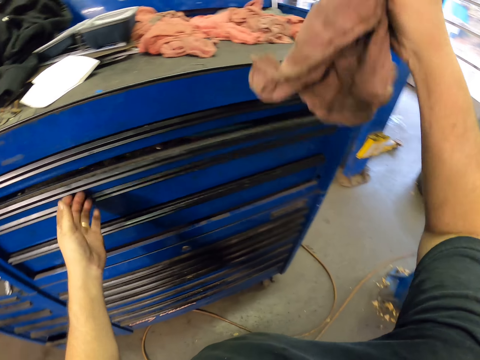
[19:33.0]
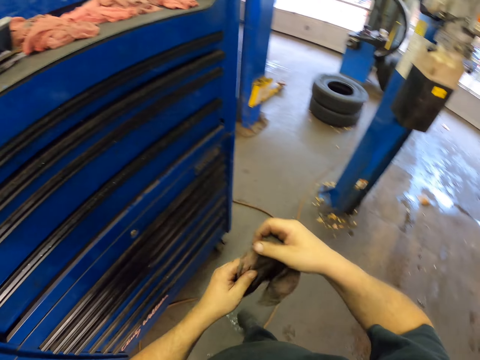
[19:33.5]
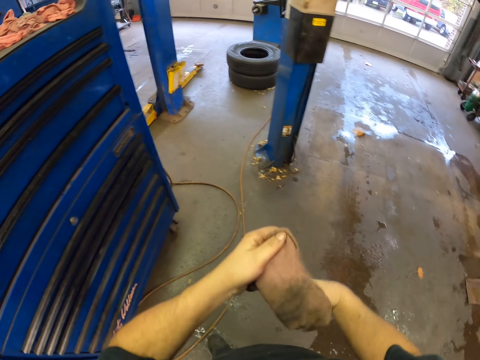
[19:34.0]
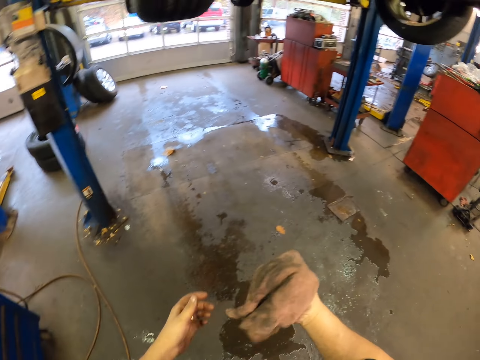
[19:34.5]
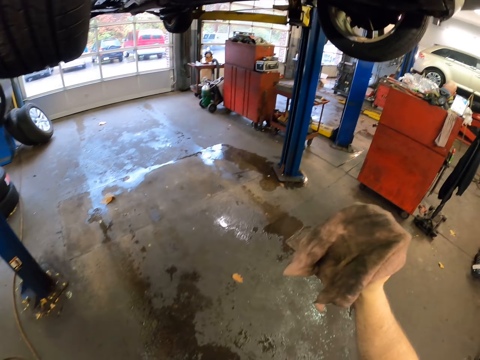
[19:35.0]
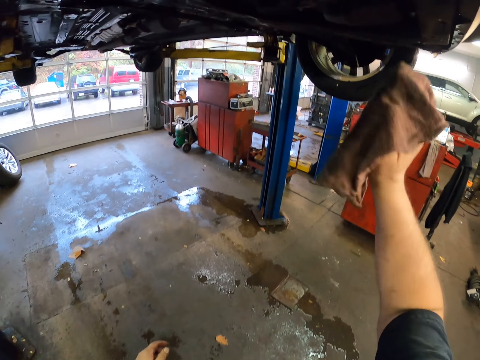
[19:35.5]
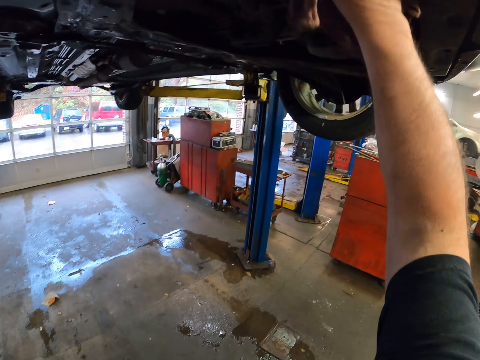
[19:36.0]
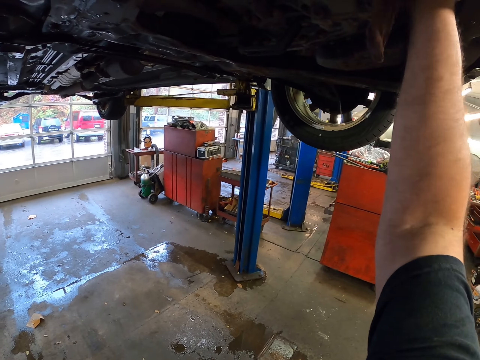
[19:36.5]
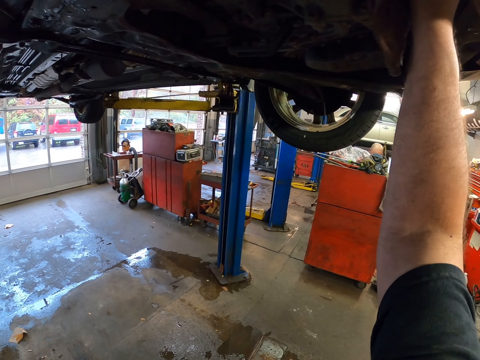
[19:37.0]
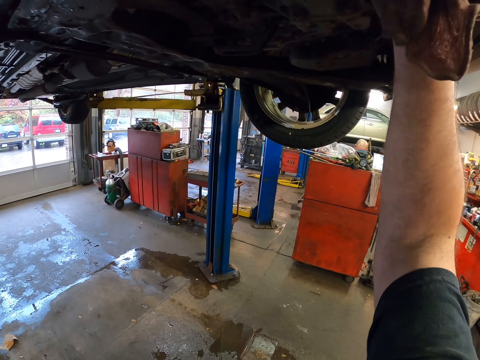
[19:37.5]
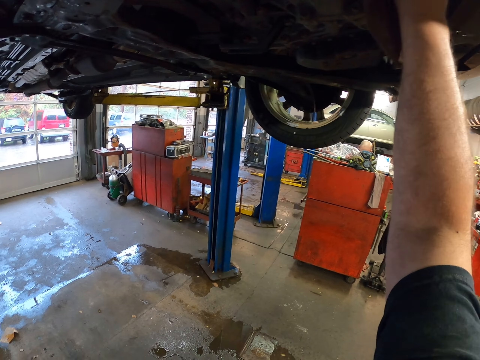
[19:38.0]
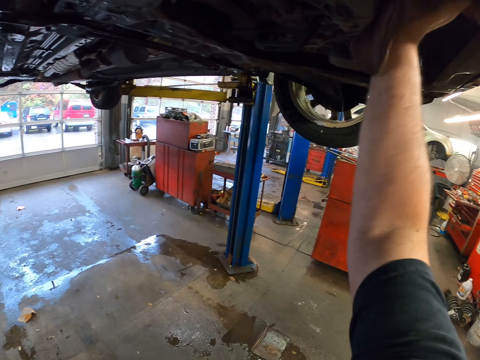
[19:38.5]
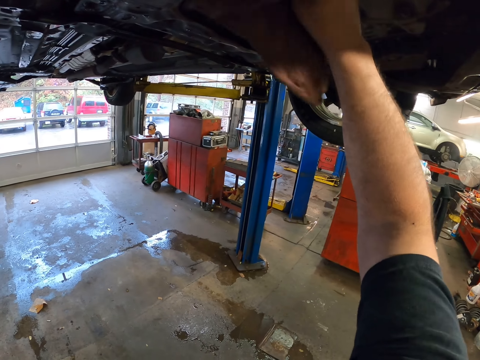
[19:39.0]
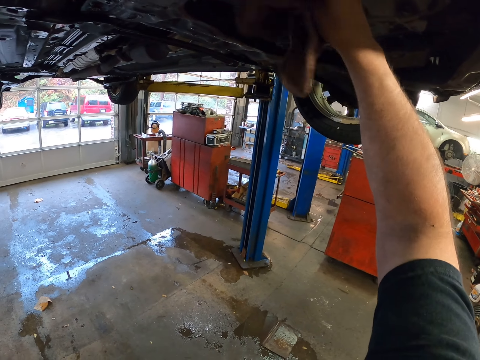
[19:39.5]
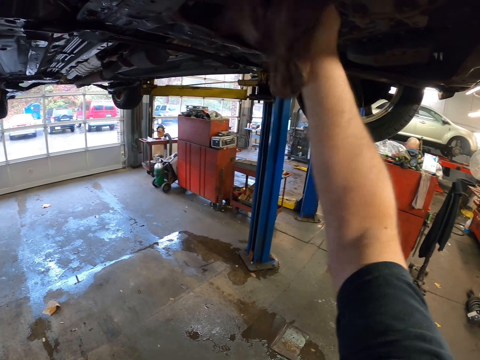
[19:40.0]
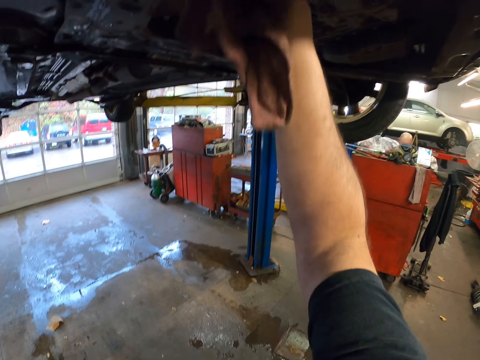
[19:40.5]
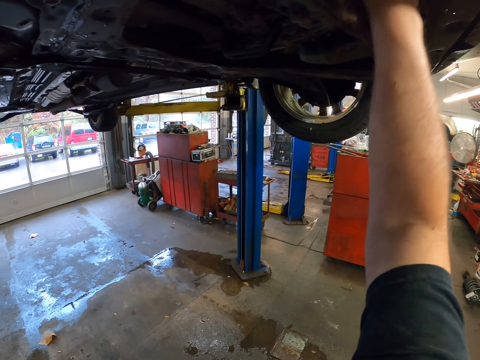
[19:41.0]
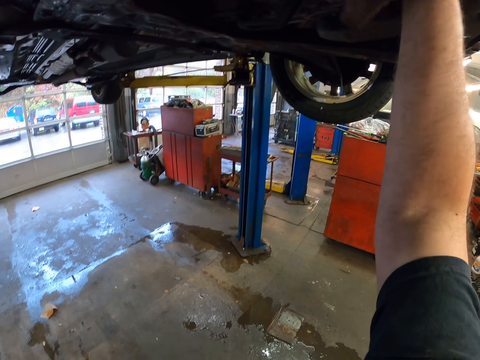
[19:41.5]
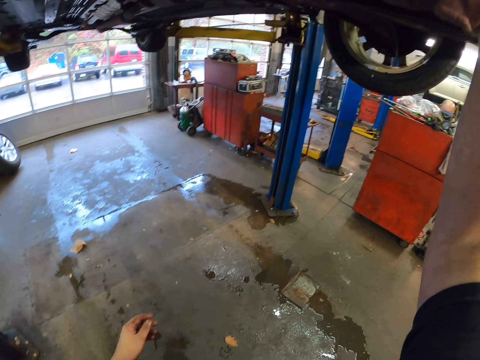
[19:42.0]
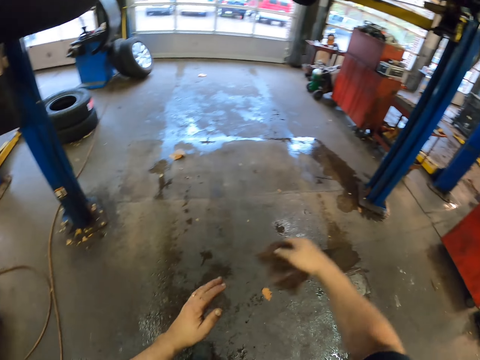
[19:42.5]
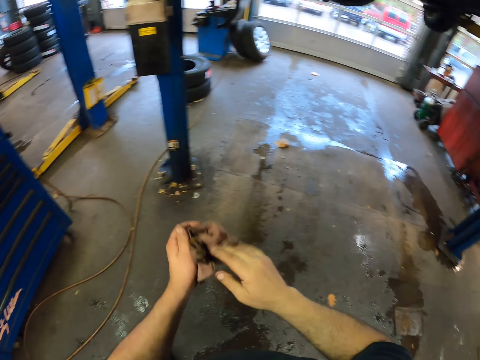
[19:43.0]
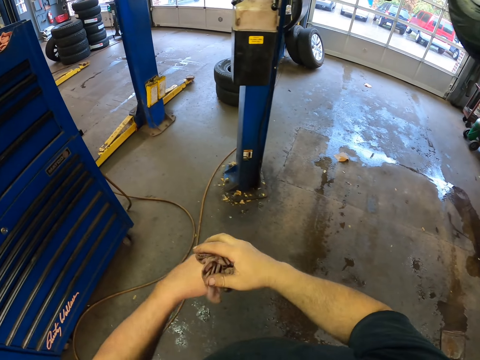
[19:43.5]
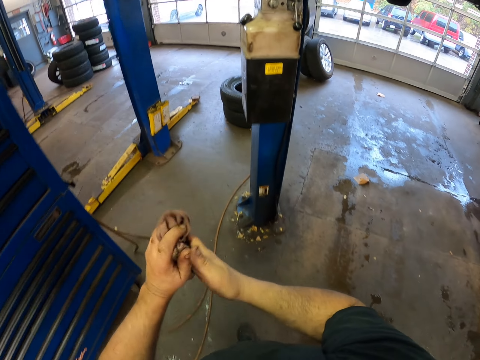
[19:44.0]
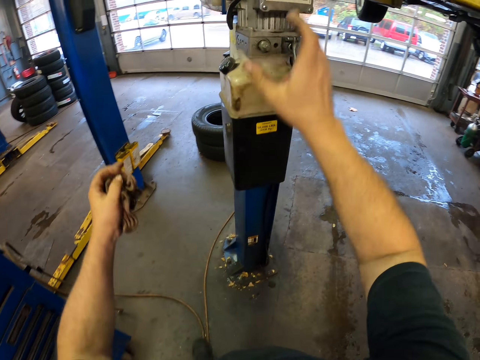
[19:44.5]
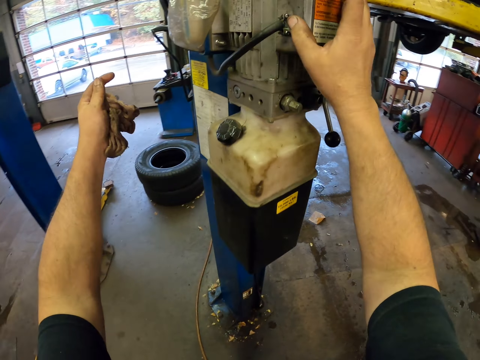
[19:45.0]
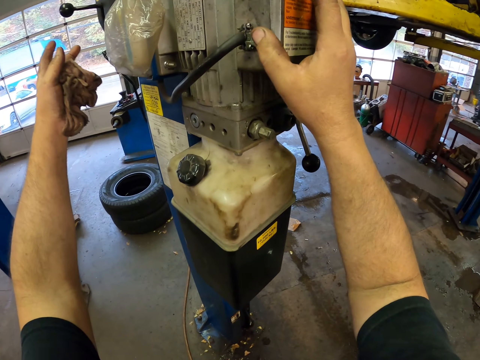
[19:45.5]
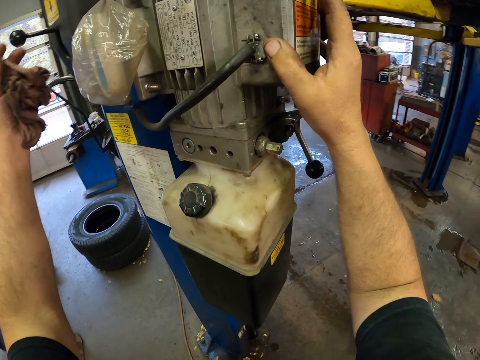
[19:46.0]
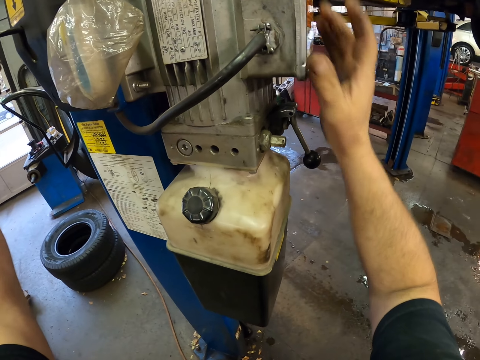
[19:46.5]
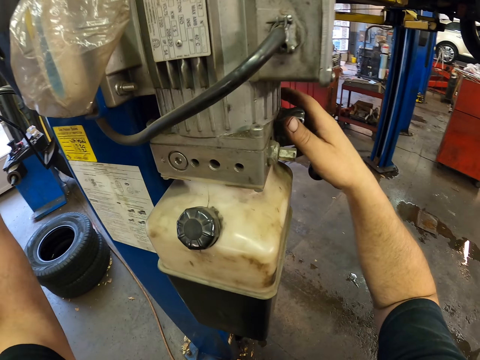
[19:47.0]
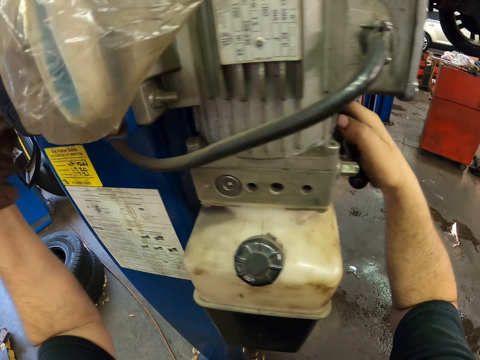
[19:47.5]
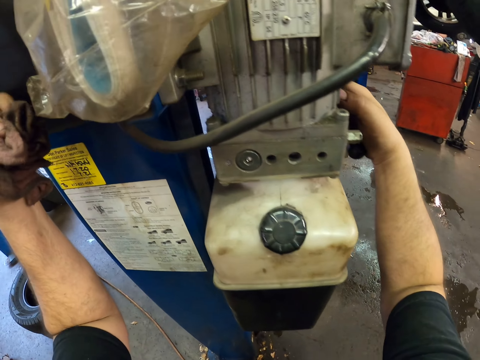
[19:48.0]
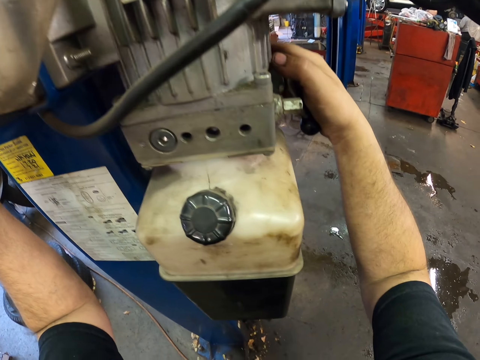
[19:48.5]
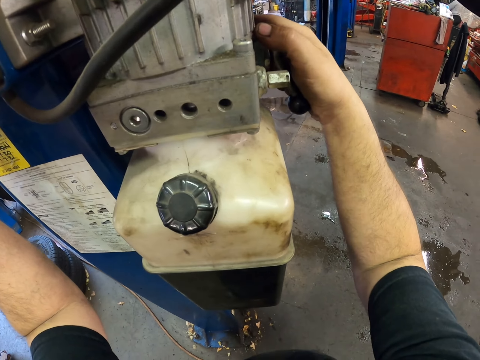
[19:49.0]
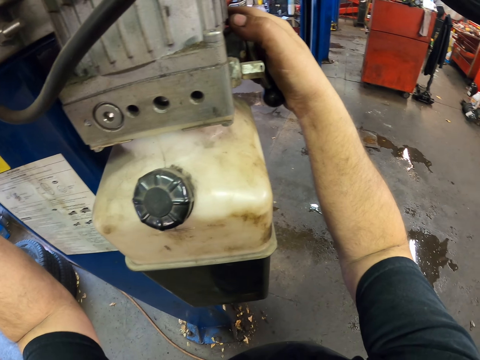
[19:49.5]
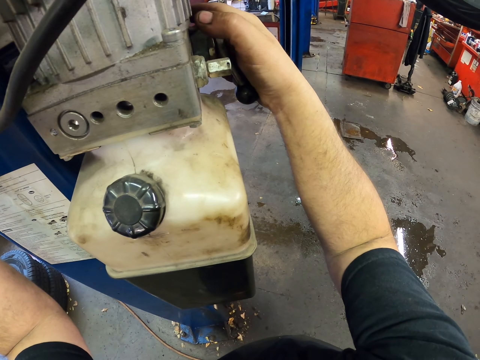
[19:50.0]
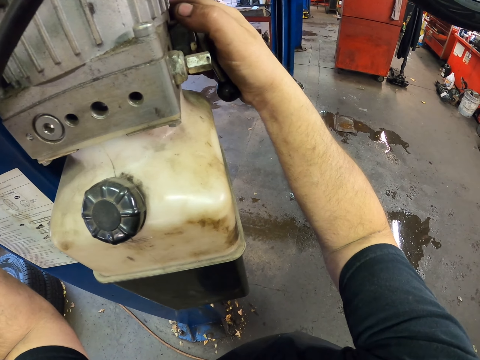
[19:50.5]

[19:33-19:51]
The camera wearer locks the drawer with a hand. They pick a towel from the cabinet. They hold the towel with both hands. They place the towel on the other hand. They wipe the car with the towel. They wipe their hands with the towel. They lower the car with the machine.

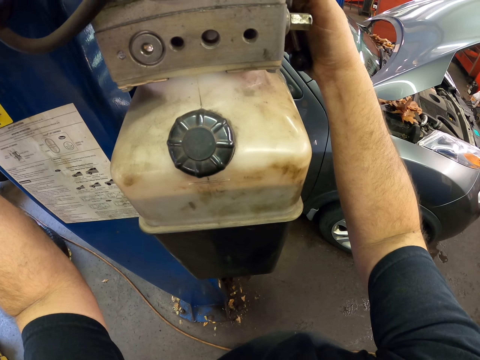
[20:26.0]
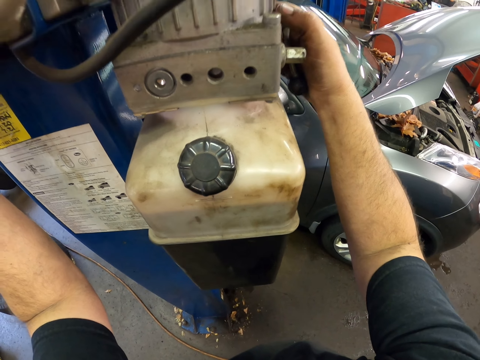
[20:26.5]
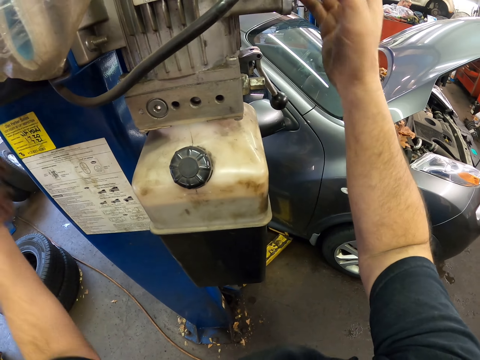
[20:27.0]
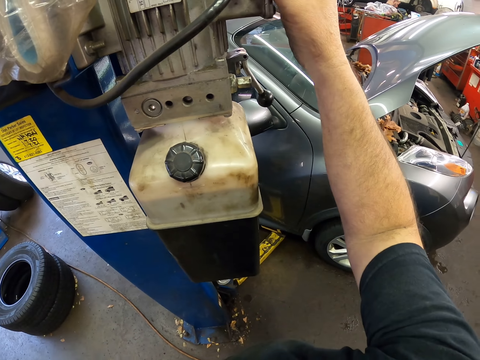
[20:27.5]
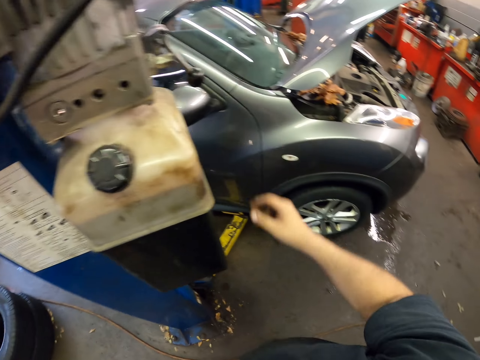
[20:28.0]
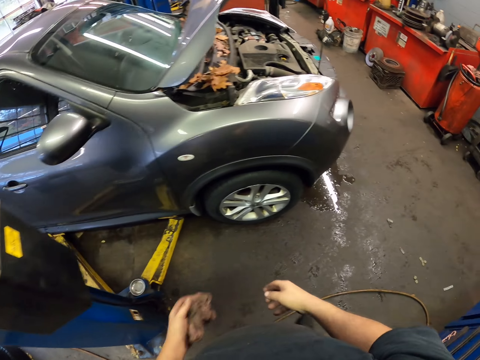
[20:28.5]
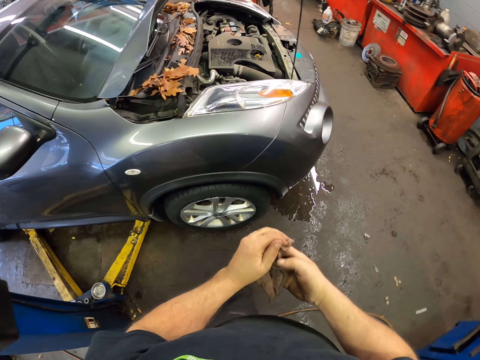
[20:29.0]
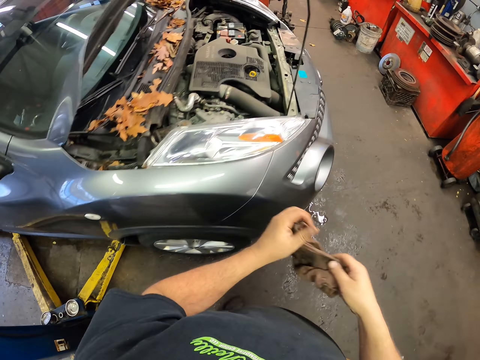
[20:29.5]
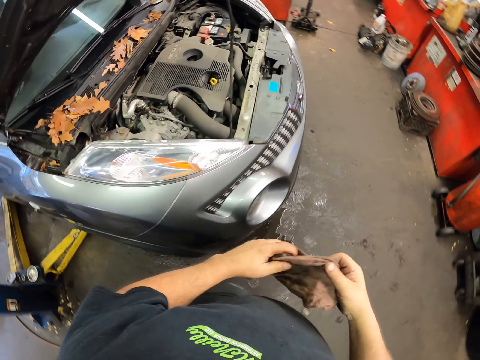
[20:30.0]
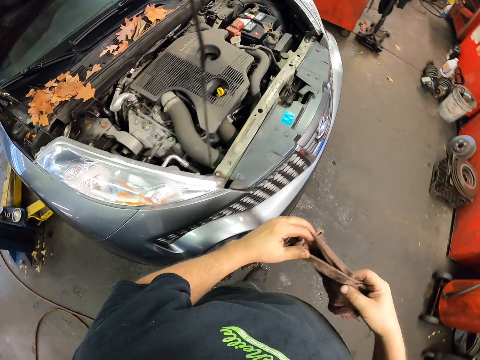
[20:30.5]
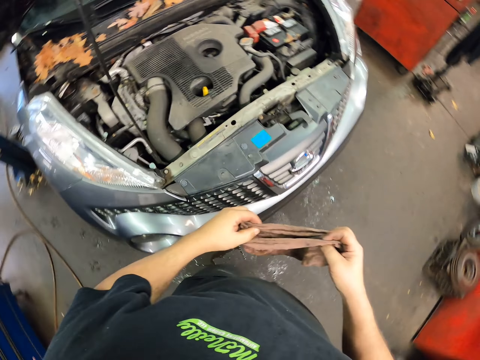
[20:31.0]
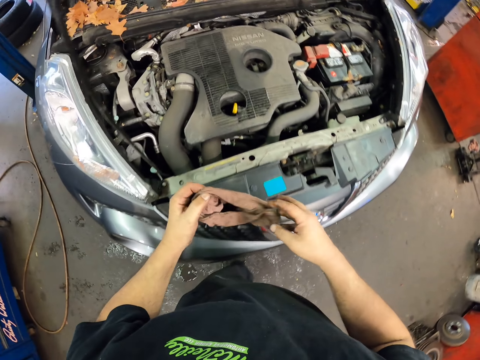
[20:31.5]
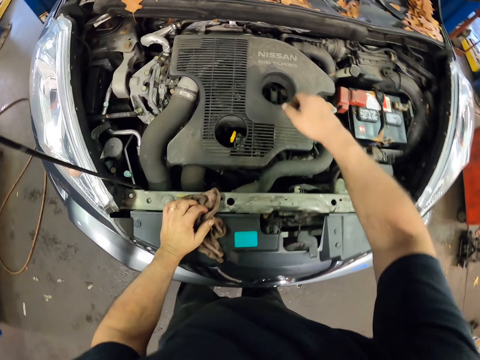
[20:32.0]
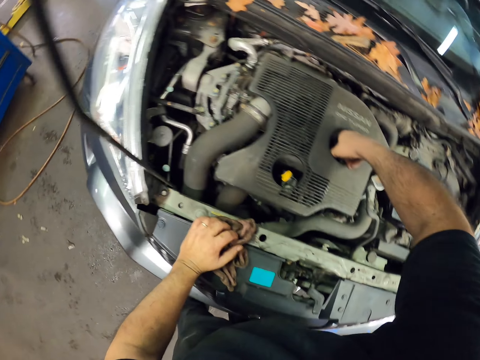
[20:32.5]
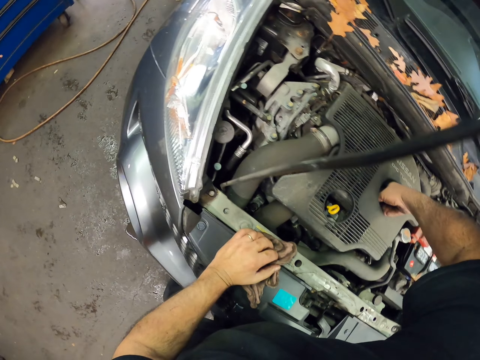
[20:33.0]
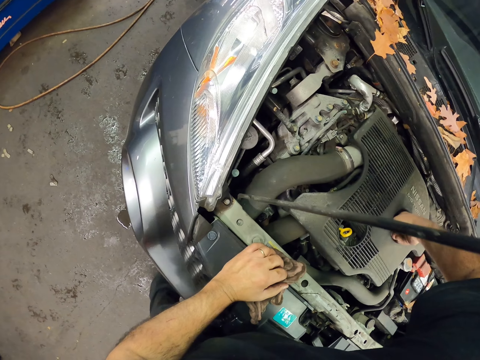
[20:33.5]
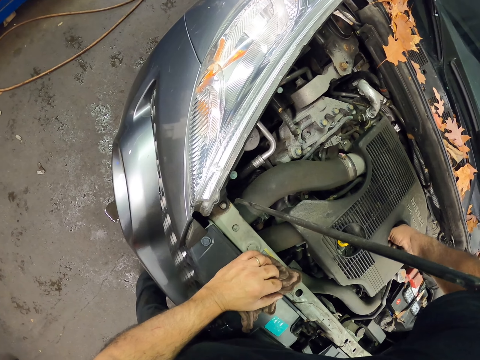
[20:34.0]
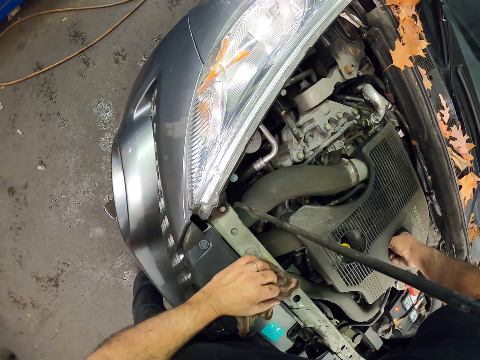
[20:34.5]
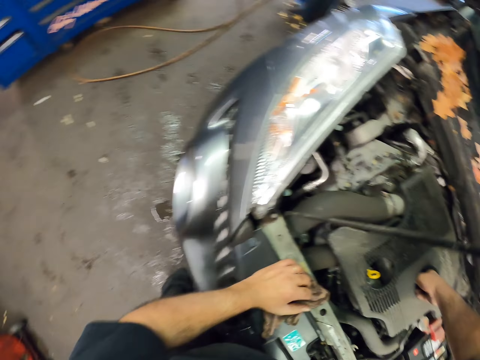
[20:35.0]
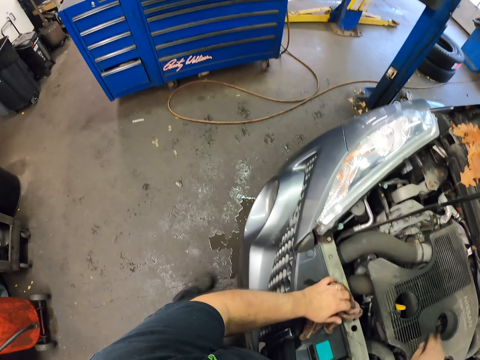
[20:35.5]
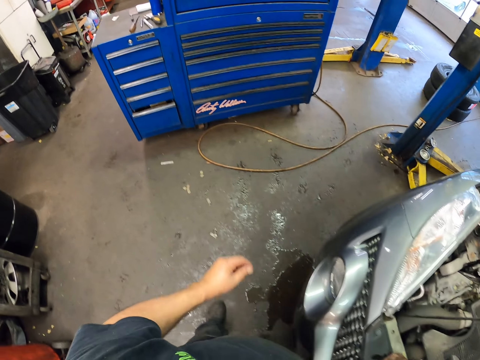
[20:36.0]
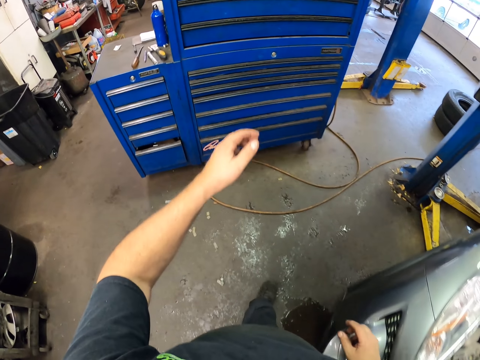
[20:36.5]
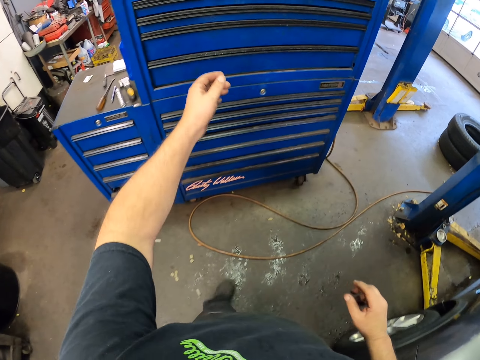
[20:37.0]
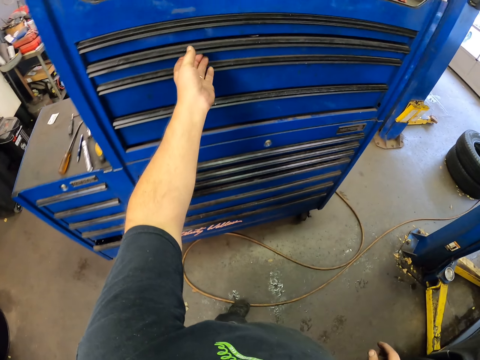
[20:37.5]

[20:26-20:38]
The camera wearer adjusts the machine. They wipe their hands with a towel. They walk towards the car. They place a hand on the car. They insert the hand in the oil tank. They pick pliers from the drawer. They walk towards the drawer.
